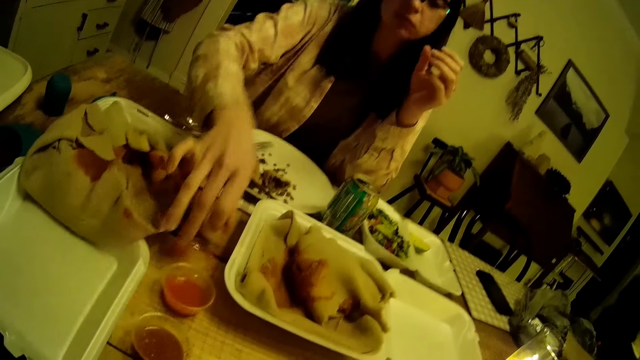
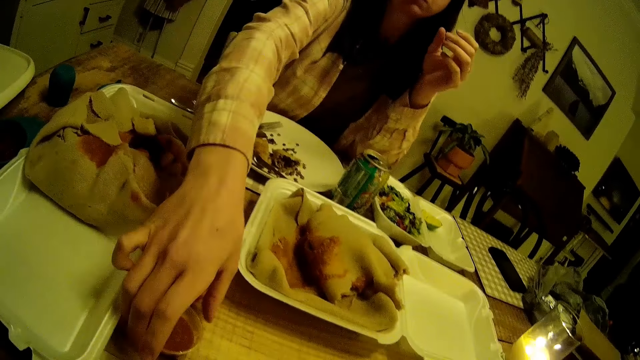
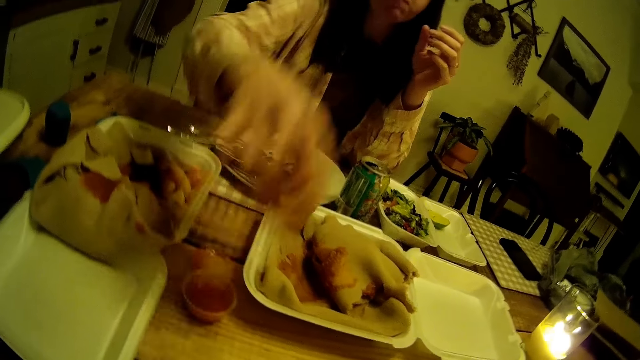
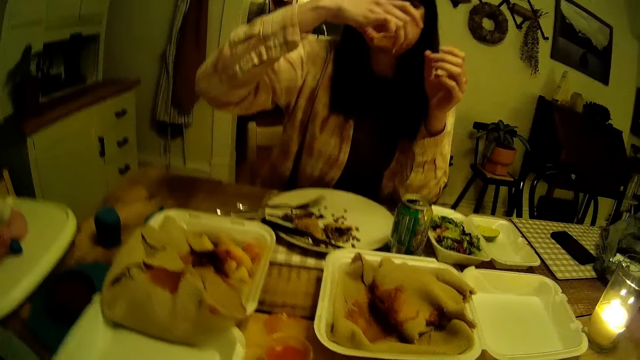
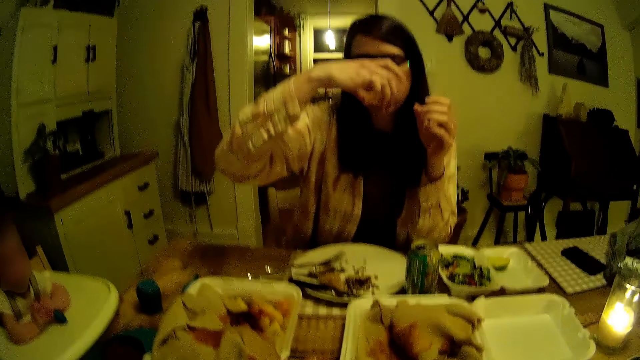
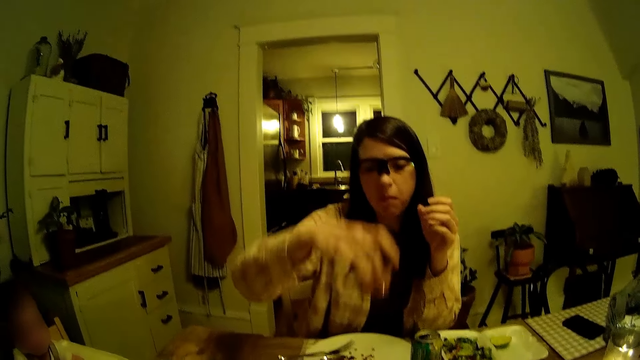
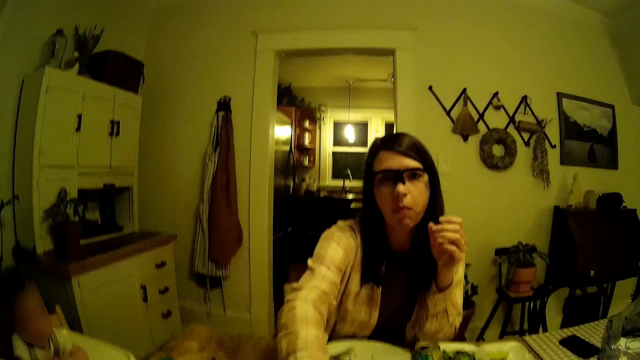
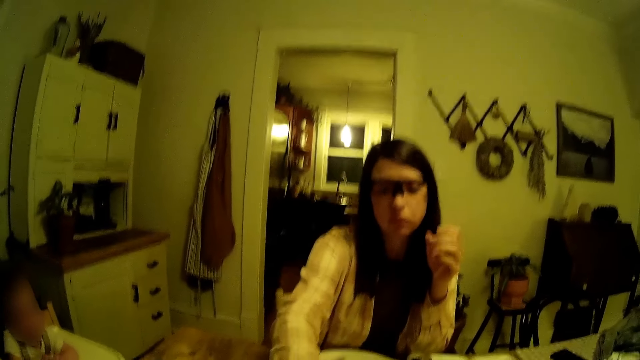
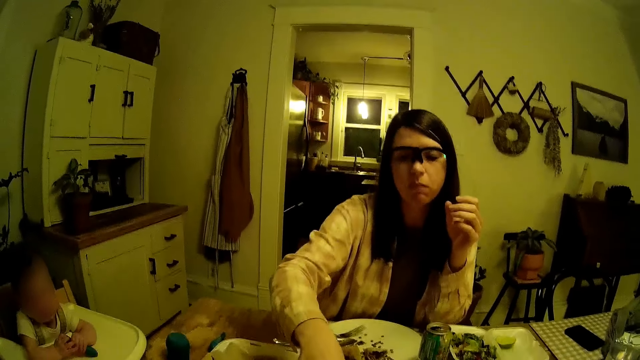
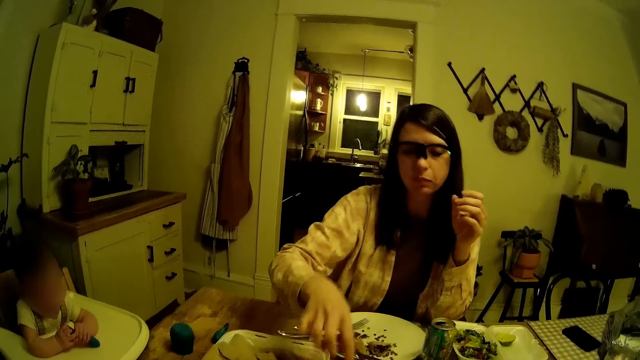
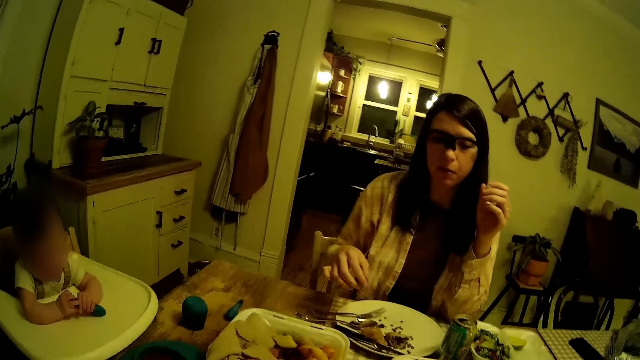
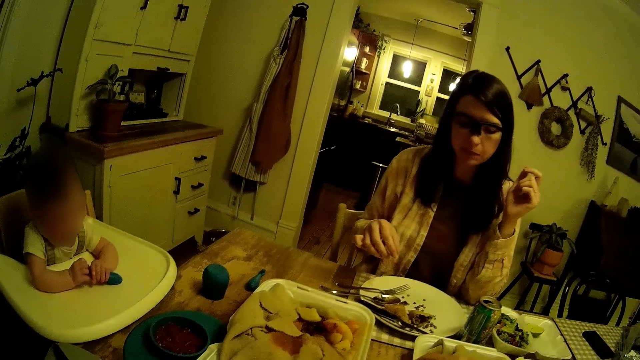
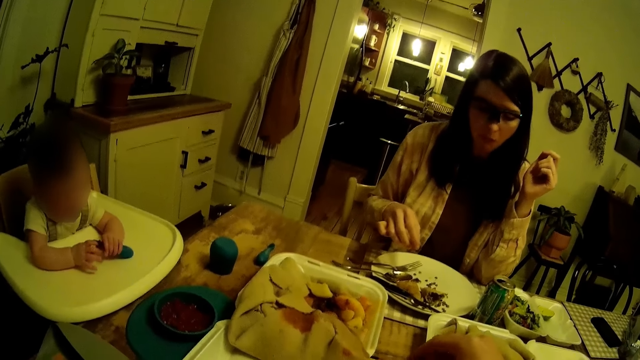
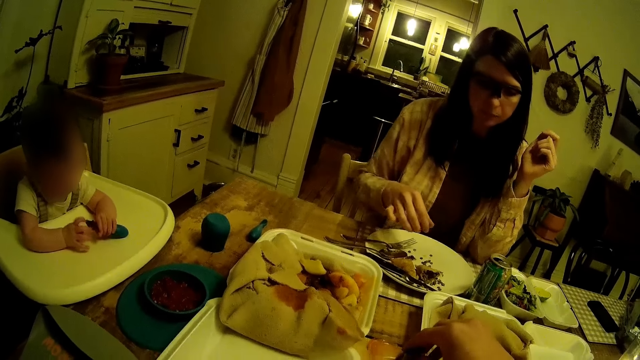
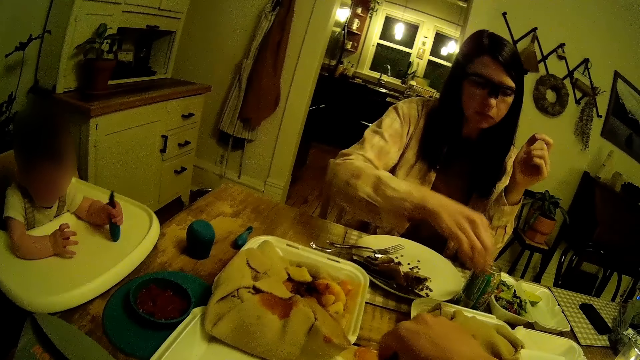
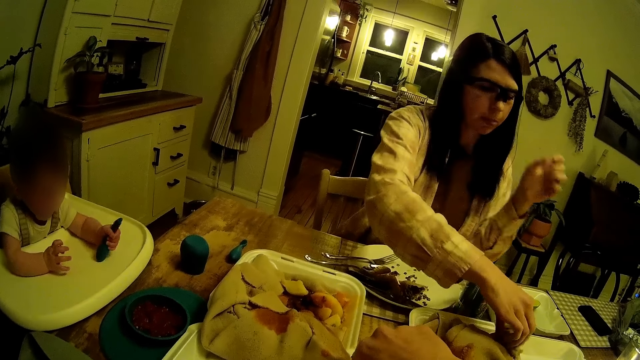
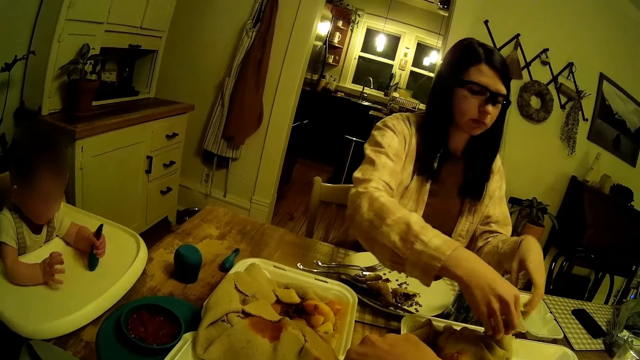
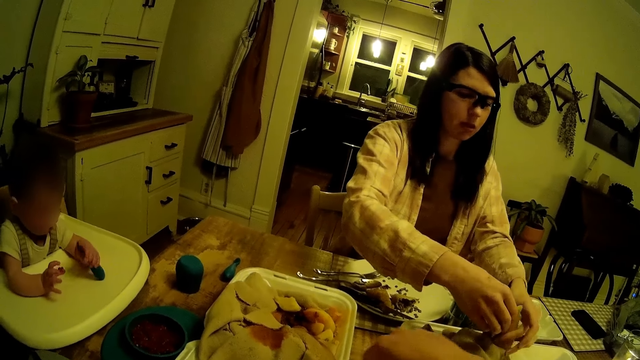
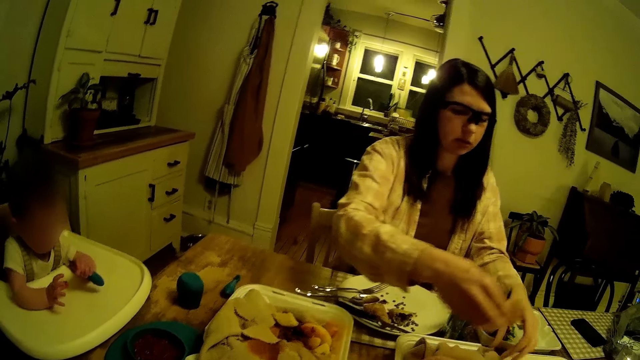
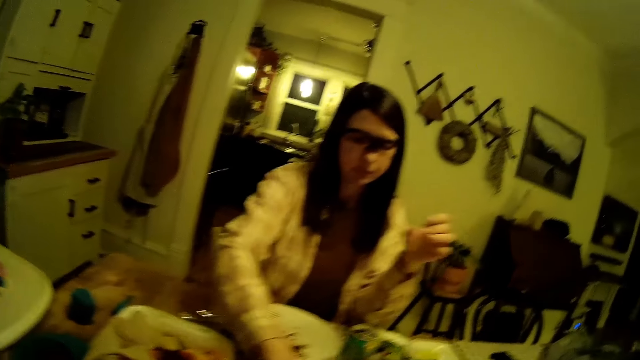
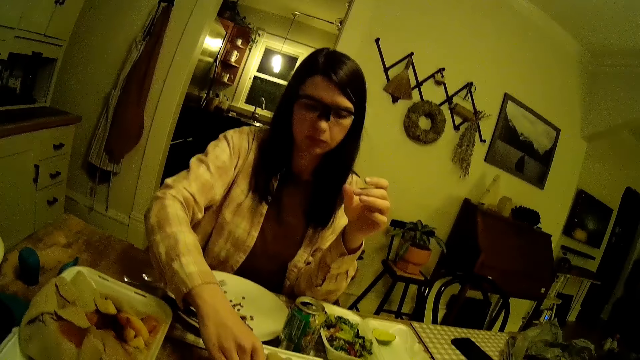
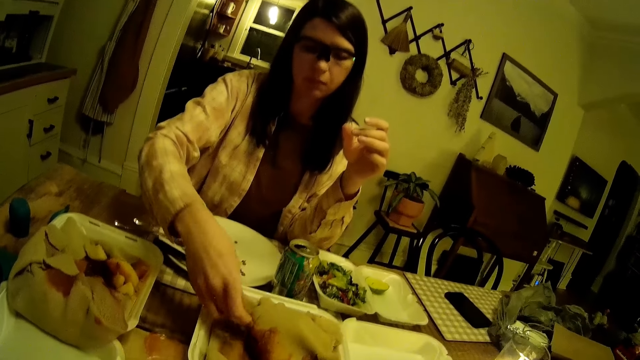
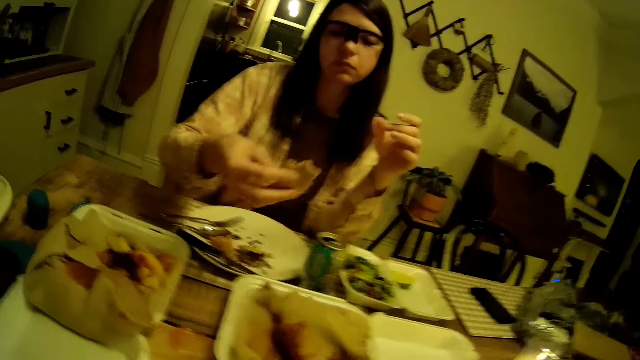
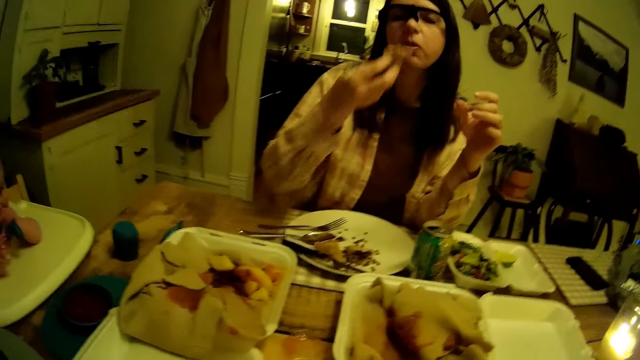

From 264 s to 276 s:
The woman touches a nylon wrap on the table with her right hand. The woman picks up another container of sauce on the table with her right hand. The woman sniffs the second bottle of sauce on her right hand. The woman eats food from a plate on the table with her right hand.

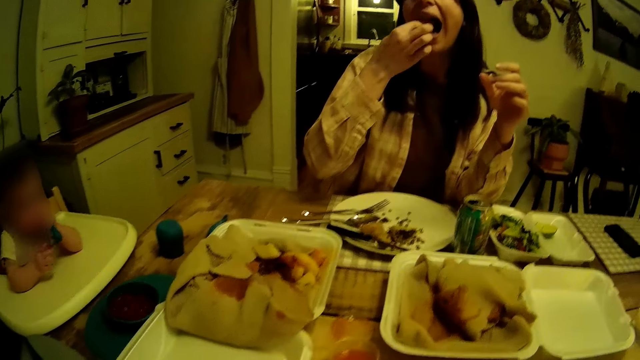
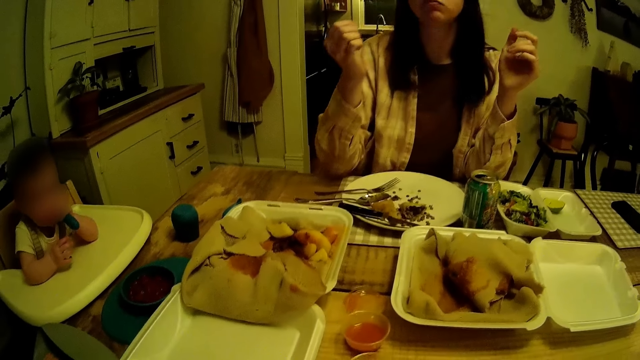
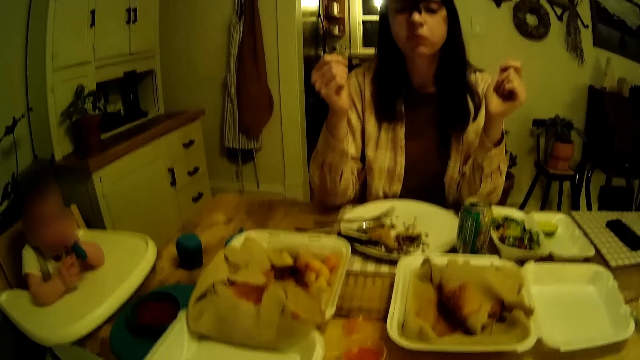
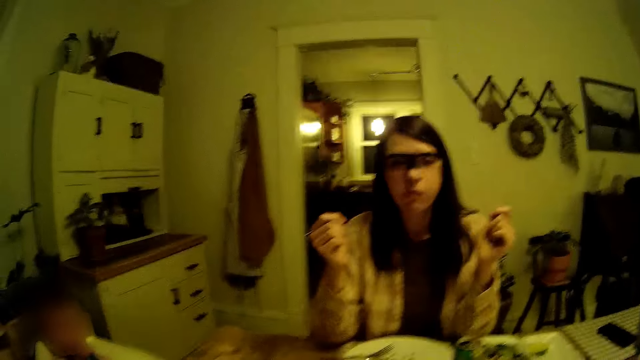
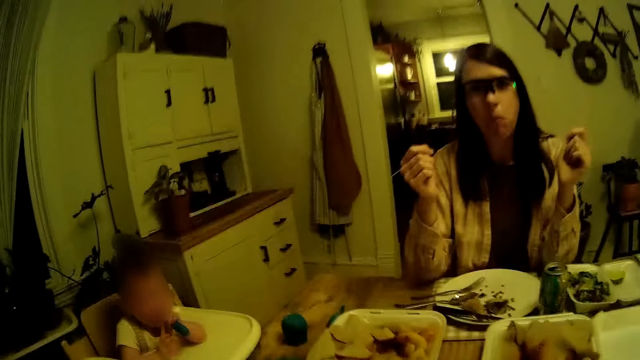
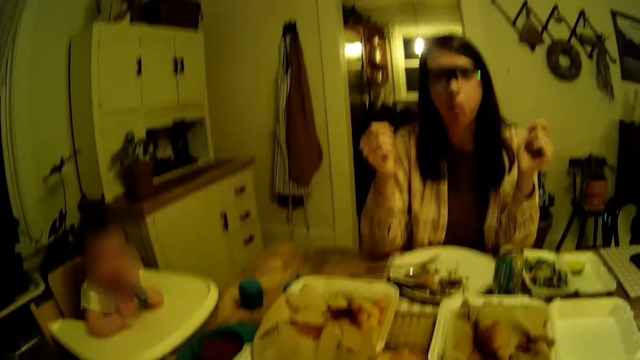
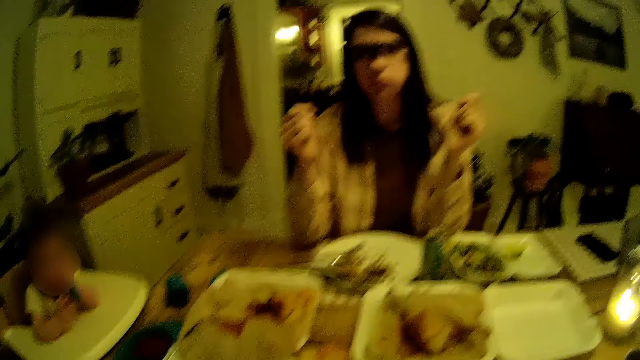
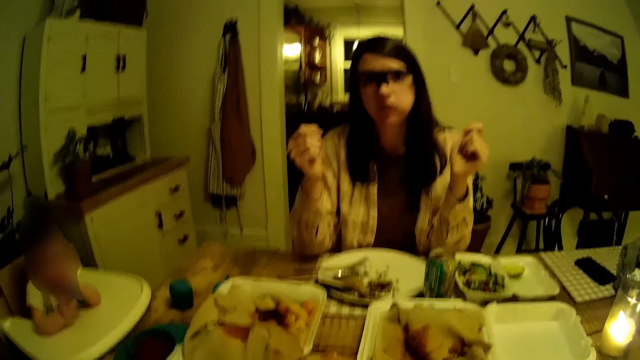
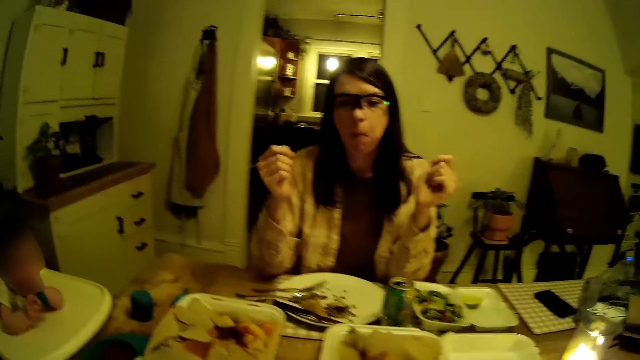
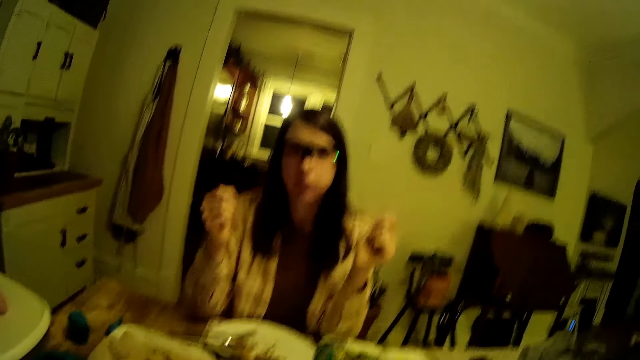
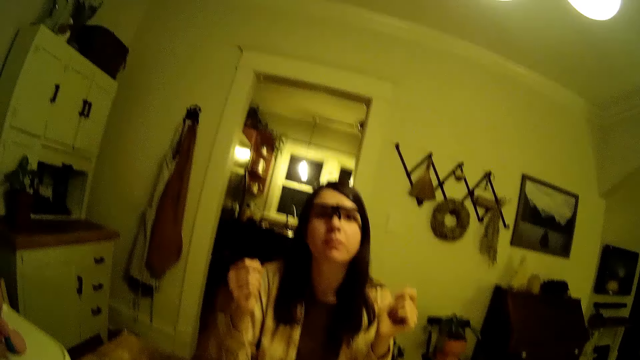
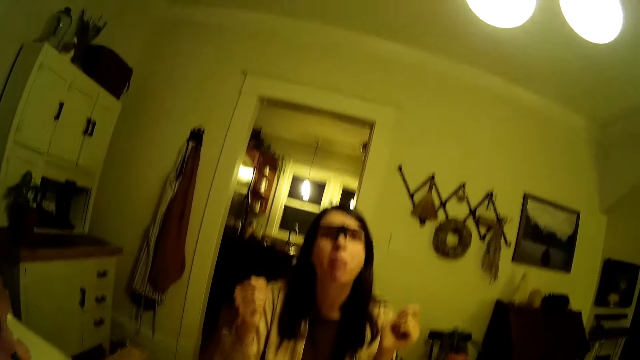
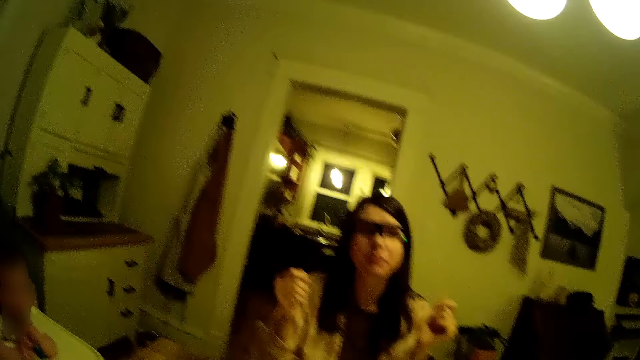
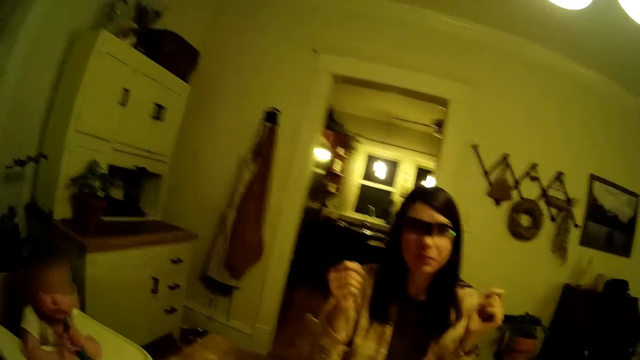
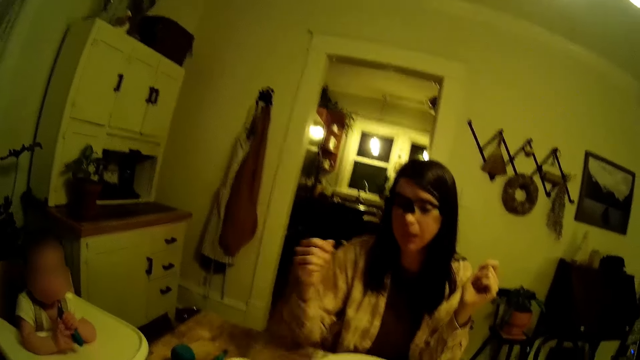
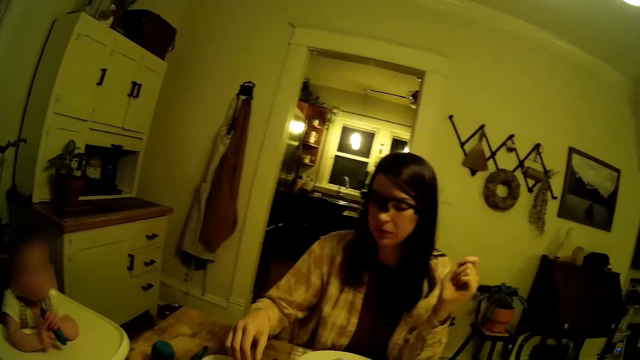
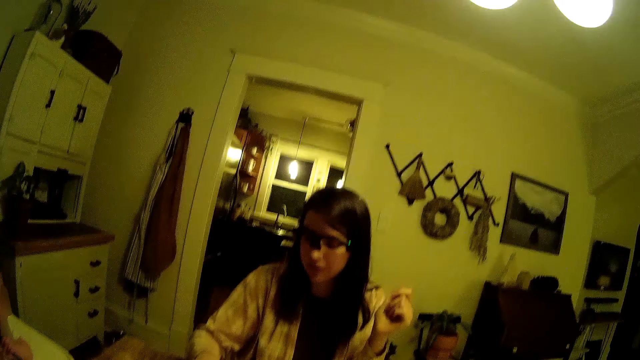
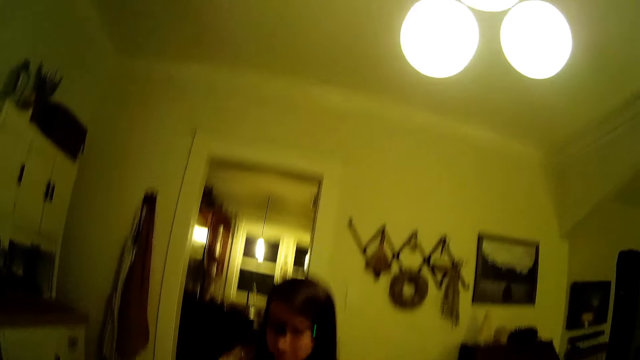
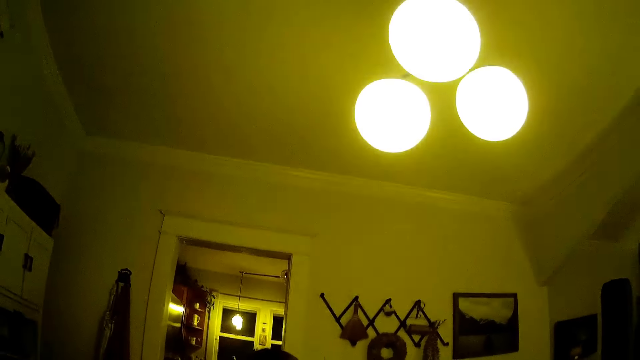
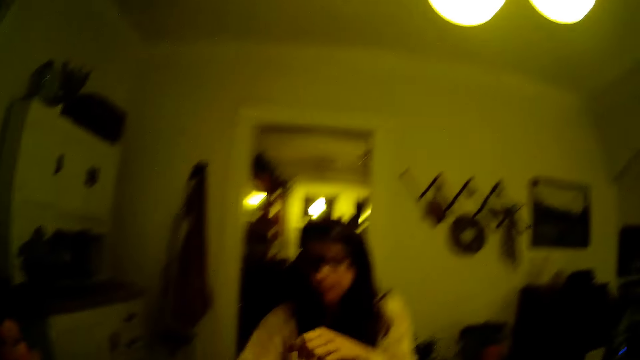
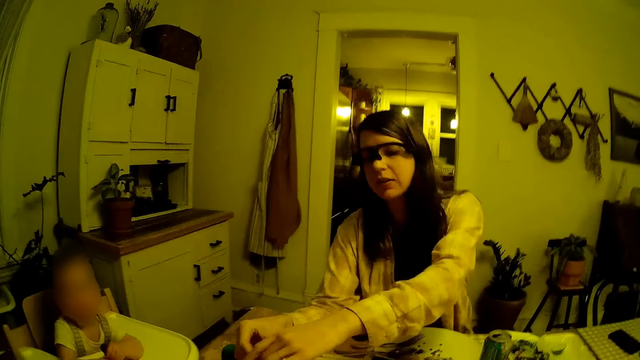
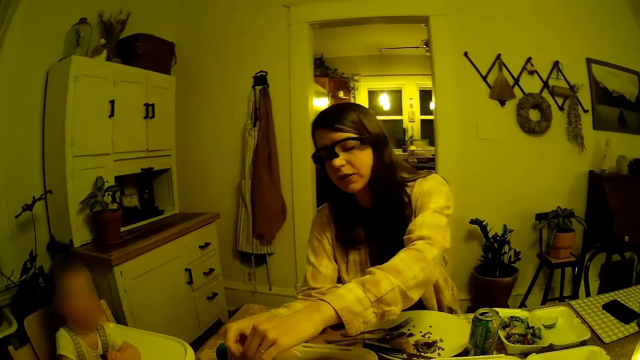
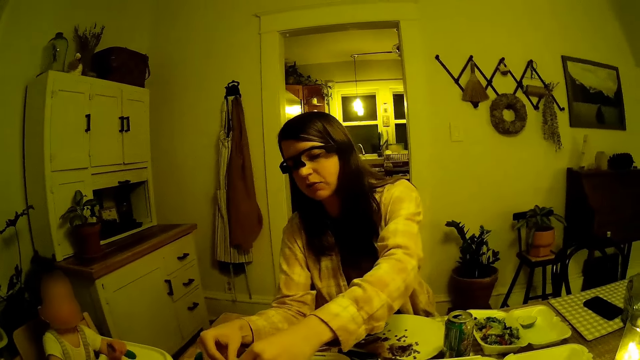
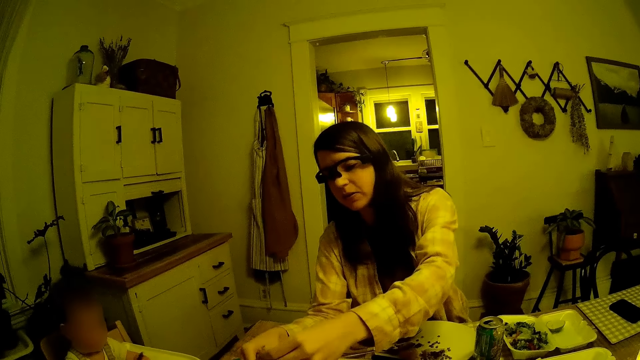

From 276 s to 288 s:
The camera wearer looks around. The woman tears a piece of crepe in a plate on the table with her left hand. The woman picks food from the plate with the left hand.
